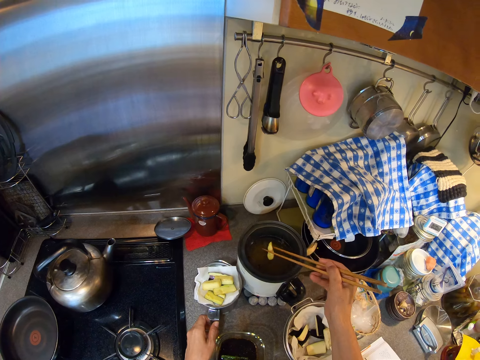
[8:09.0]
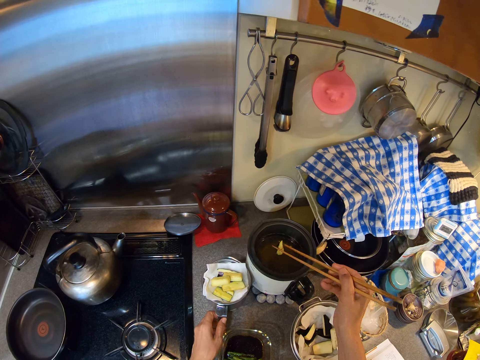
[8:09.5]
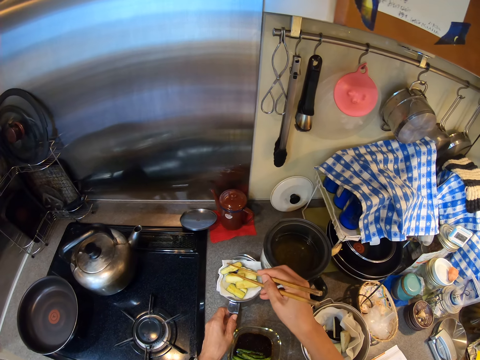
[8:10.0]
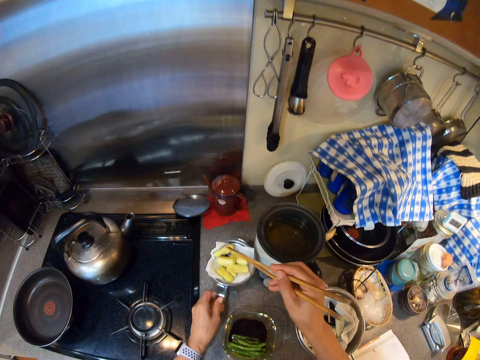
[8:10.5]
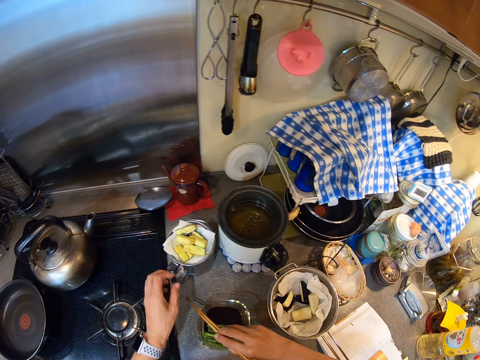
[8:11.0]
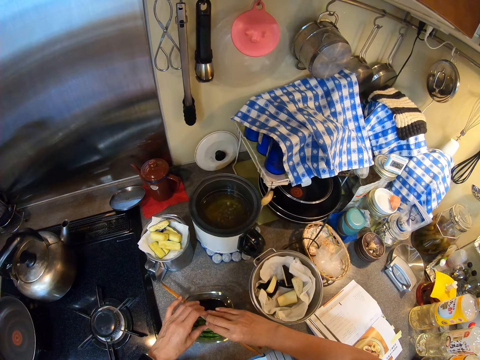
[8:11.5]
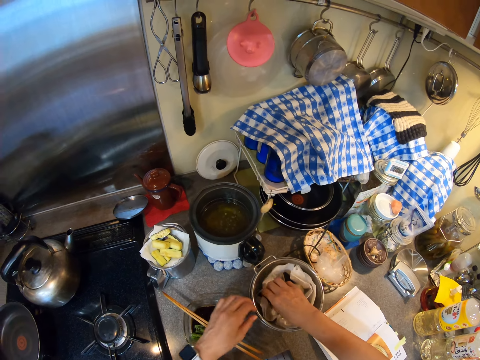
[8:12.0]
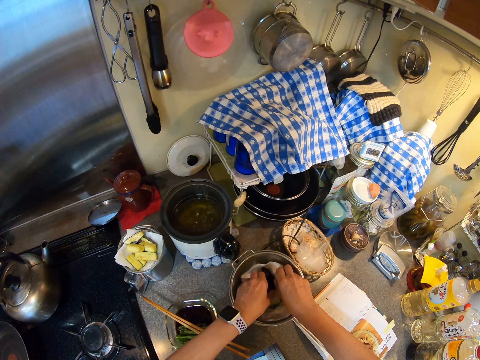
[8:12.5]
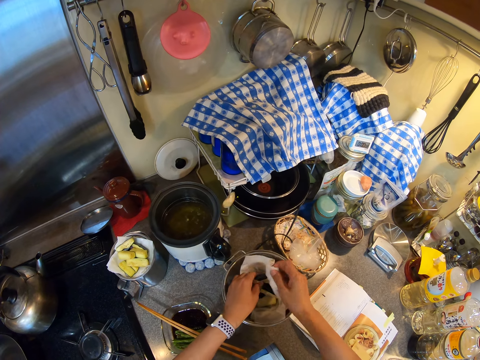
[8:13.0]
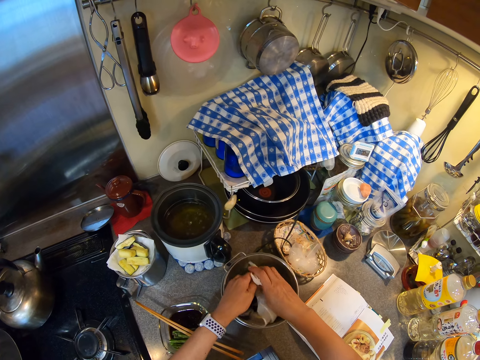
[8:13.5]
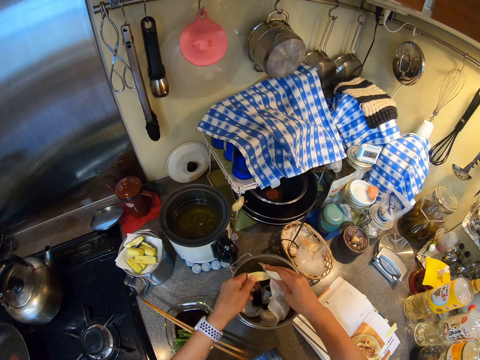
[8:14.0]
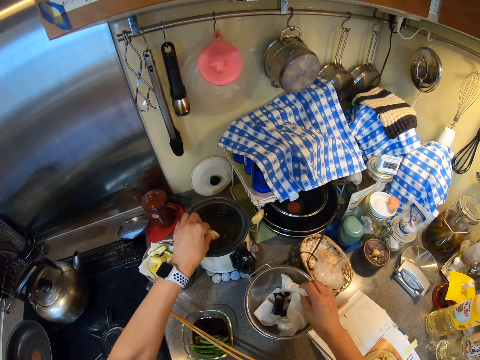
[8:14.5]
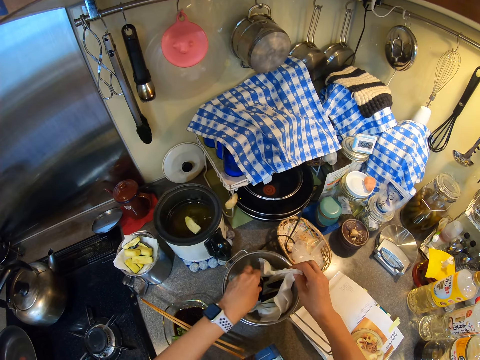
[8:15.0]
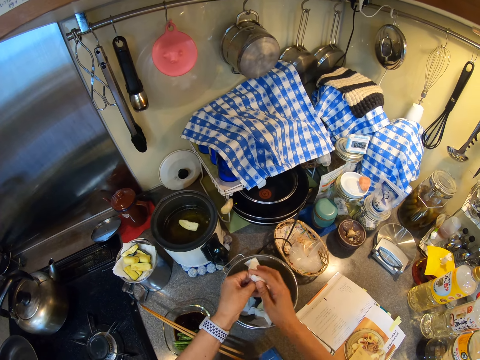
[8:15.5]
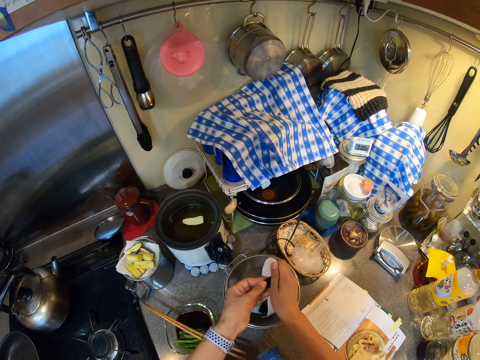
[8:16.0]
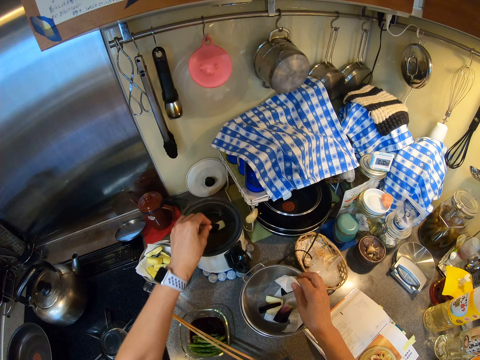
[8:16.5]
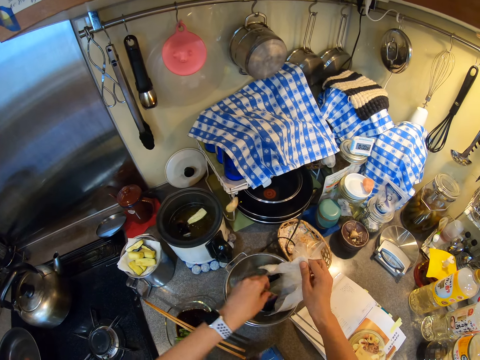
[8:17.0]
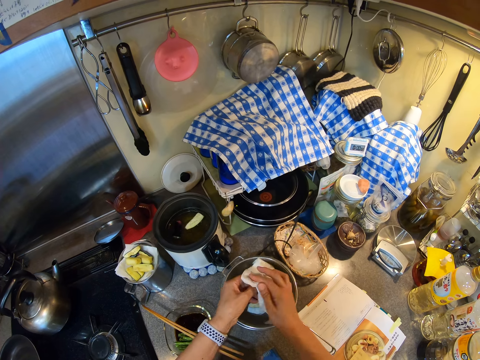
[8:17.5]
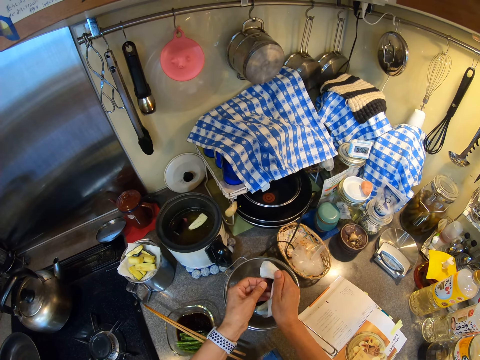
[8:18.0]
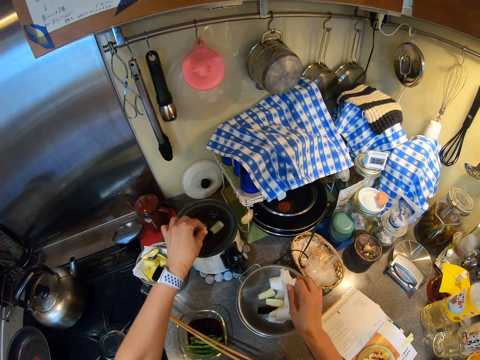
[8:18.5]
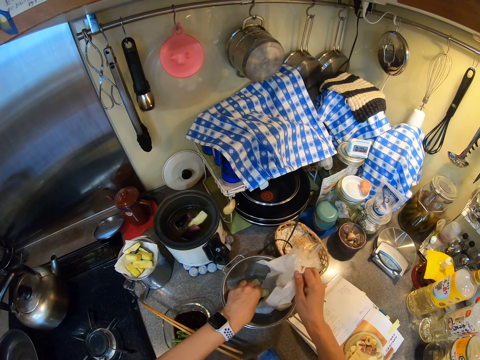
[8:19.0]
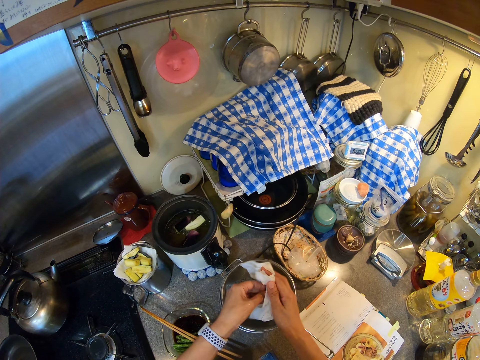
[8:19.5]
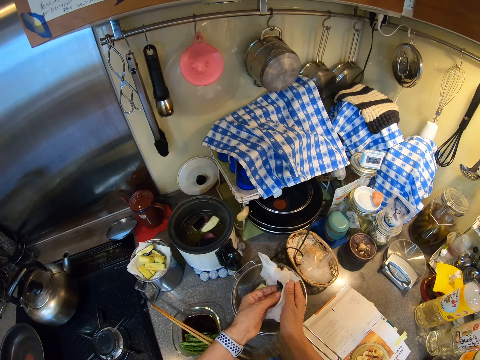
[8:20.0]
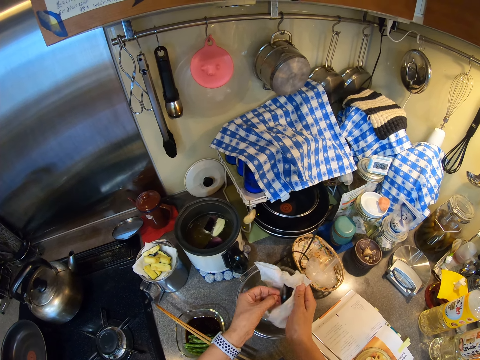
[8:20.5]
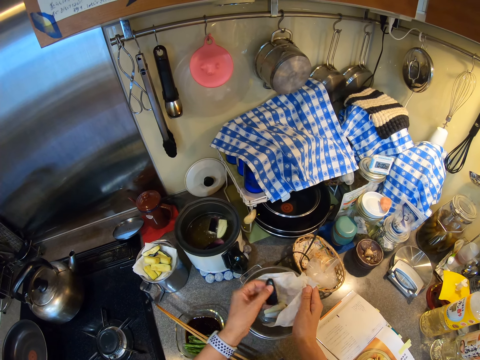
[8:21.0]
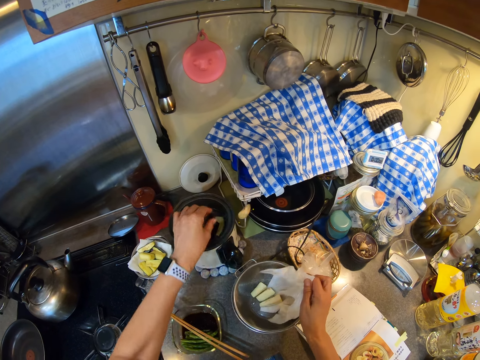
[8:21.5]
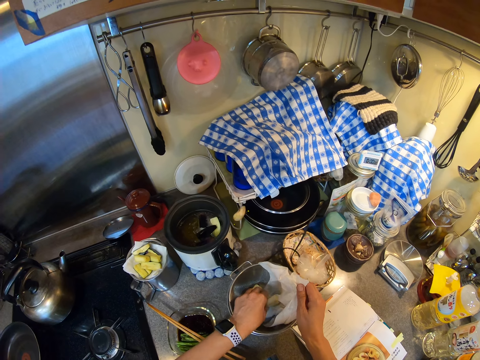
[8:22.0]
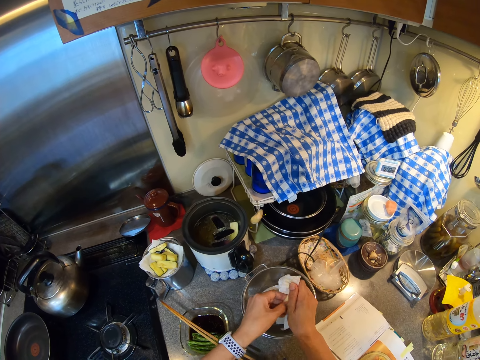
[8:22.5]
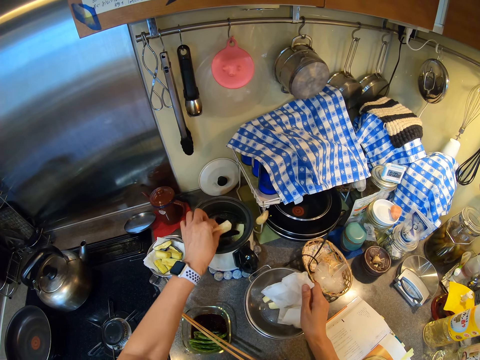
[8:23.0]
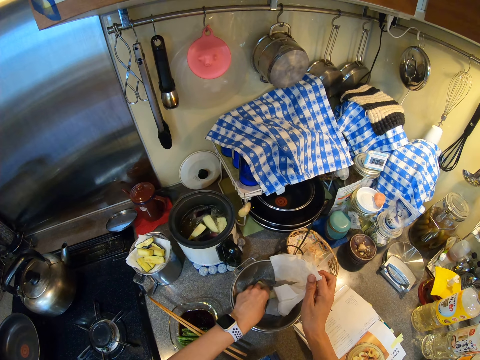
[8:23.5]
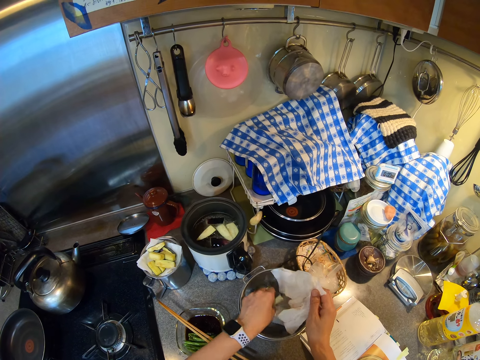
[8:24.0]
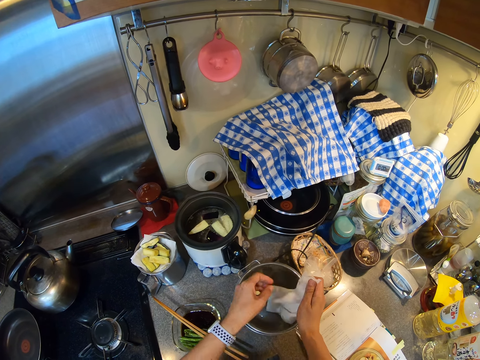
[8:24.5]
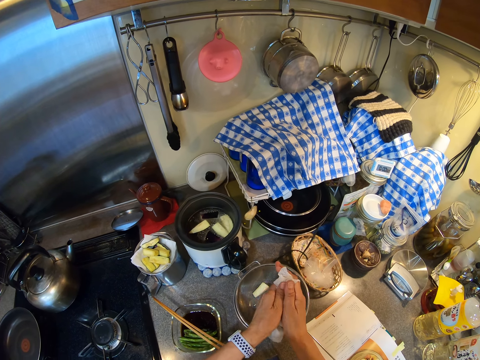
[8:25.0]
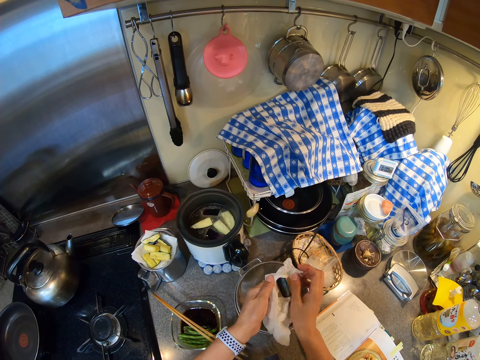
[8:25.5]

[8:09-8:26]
The camera wearer places the chopsticks on the bowl. They push the pot forward. They pick up a vegetable. They open the paper. They lift their hands up. They dry the vegetable. They dip the vegetable in the deep fryer. They pick up a vegetable. They dry the vegetable. They put the vegetable in the deep fryer. They pick up a vegetable. They dry the vegetable. They dip the vegetable in the deep fryer. They pick up a vegetable. They dry the vegetable with a paper towel. They dip the vegetable in the deep fryer. They pick up a vegetable. They dry the vegetable with the paper towel. They put the vegetable in the deep fryer. They pick up a vegetable. They wipe the vegetable with the paper towel.

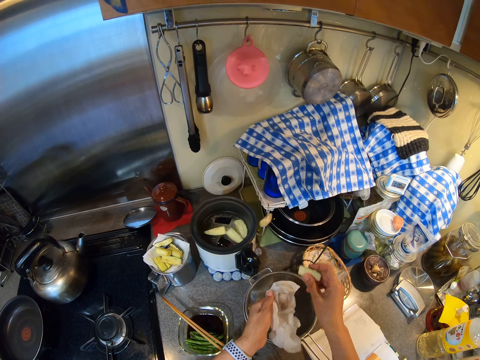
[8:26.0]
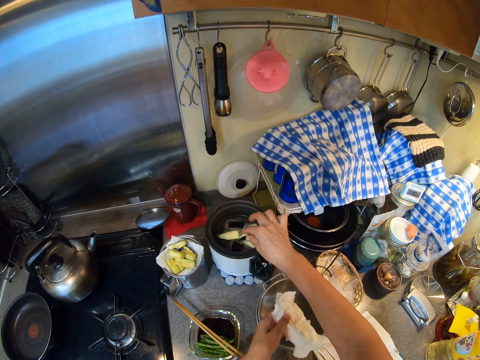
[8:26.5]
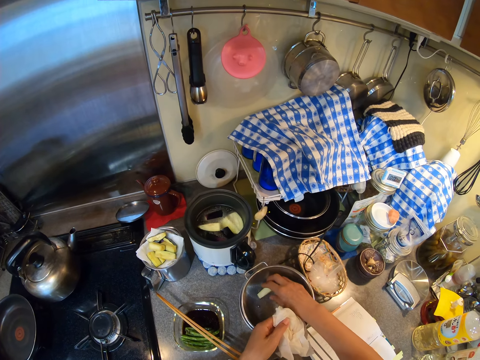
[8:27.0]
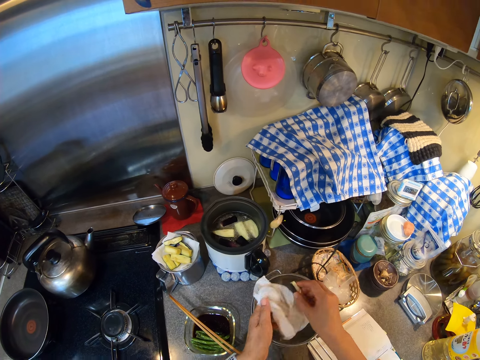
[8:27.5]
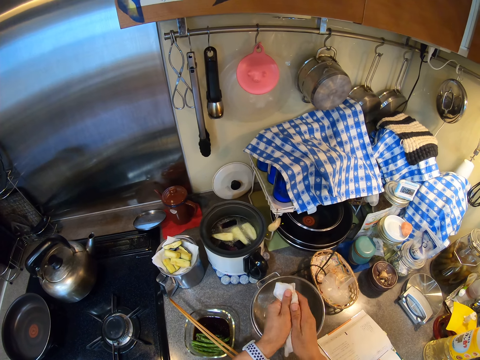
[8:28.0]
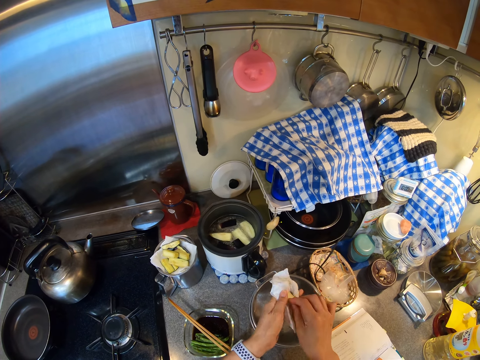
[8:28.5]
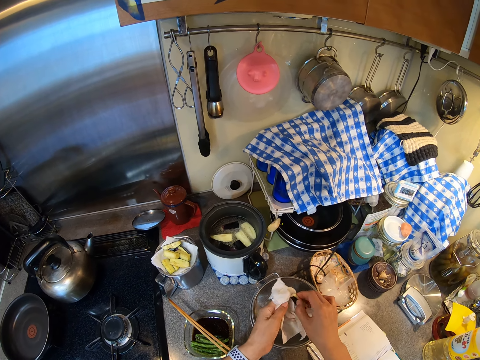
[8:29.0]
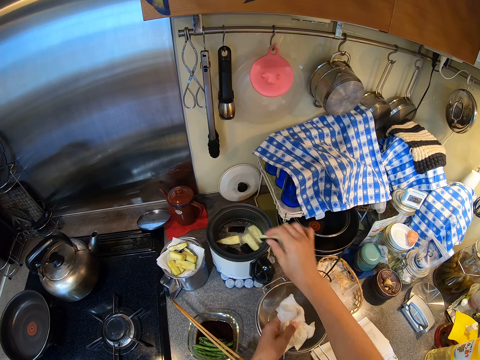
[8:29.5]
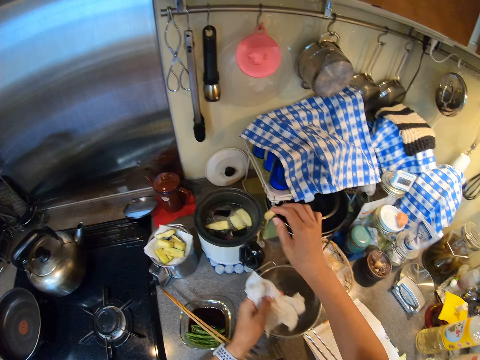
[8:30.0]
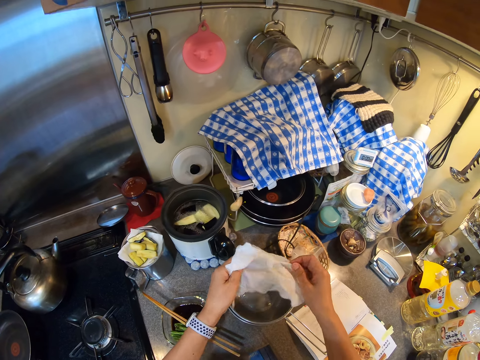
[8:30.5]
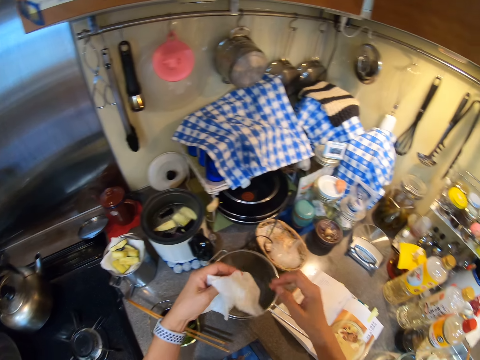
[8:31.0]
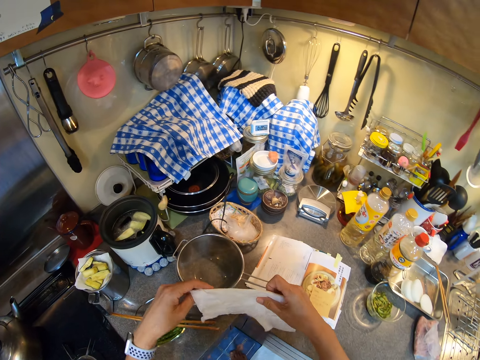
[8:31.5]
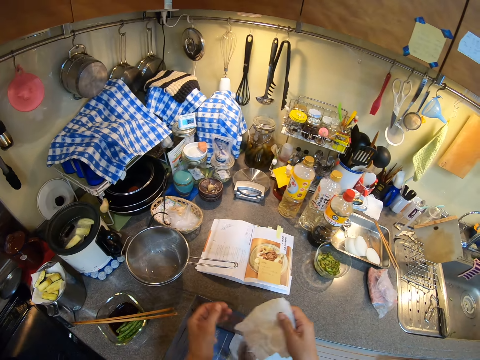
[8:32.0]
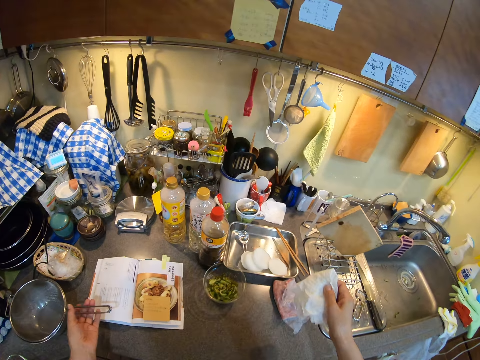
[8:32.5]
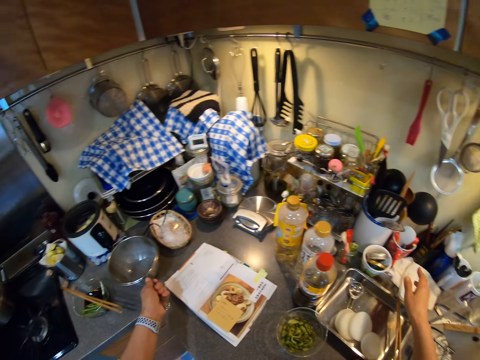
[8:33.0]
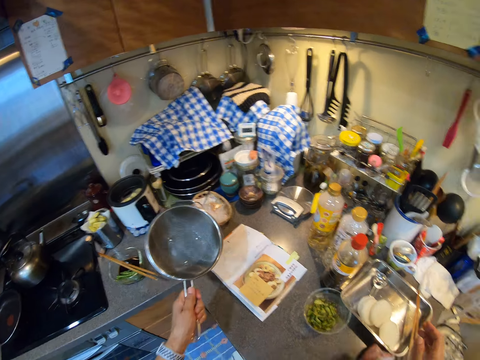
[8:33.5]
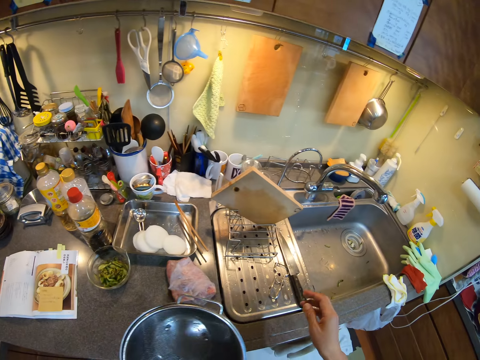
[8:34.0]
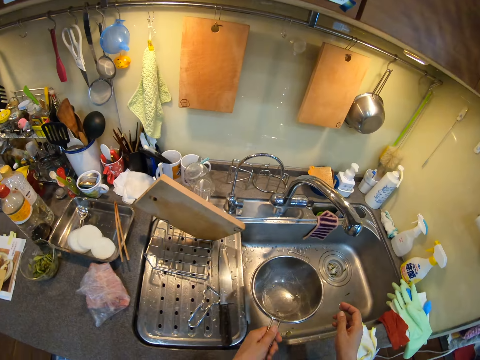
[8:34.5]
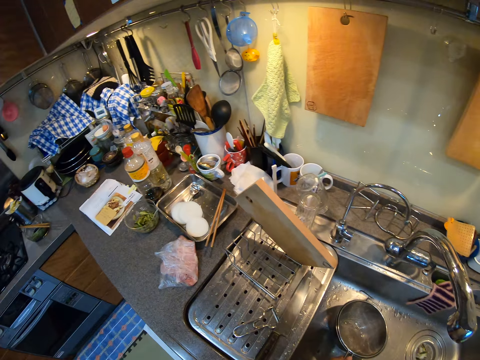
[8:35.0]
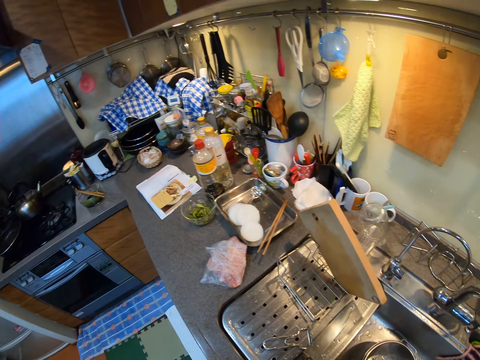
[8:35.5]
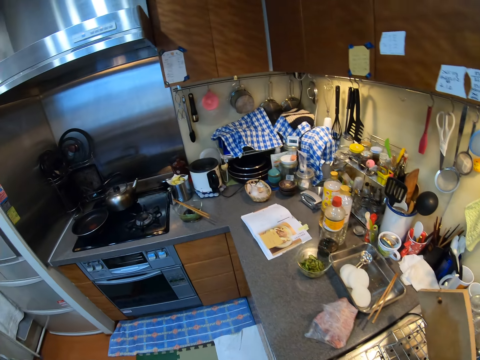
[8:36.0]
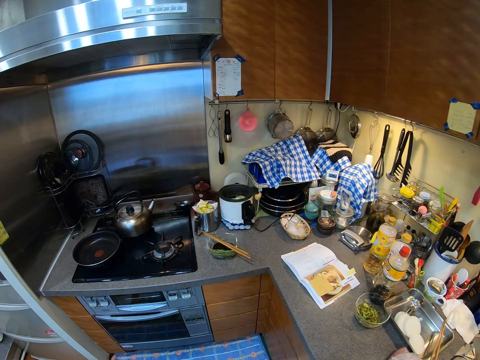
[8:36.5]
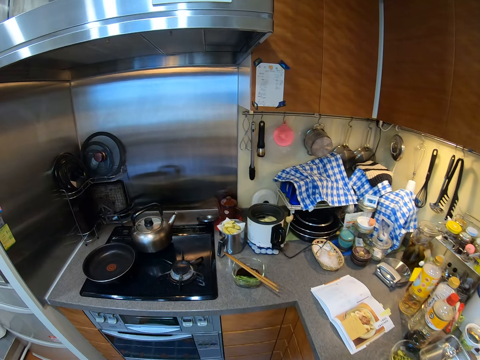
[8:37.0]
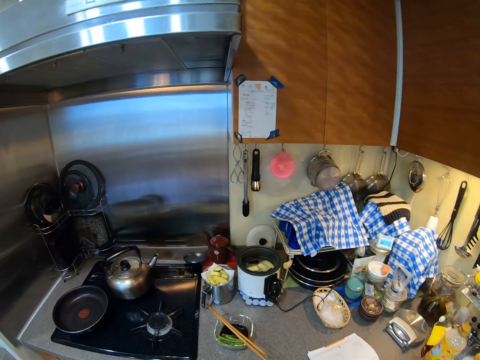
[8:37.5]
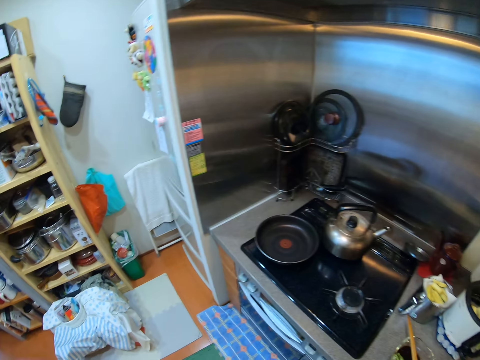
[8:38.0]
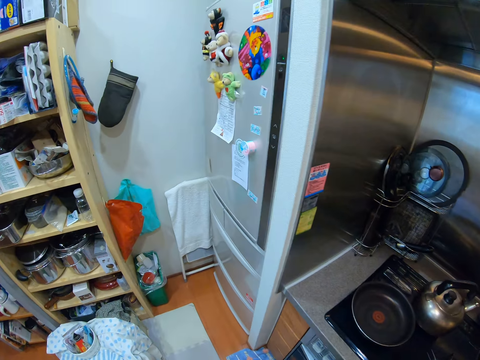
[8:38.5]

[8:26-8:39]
The camera wearer dips the vegetable in the deep fryer. They pick a vegetable. They dry the vegetable with a paper towel. They put the vegetable in the deep fryer. They fold the paper towel. They place the paper towel aside. They hold the pot. They lift the pot and put the pot on the sink. They move around the kitchen.
